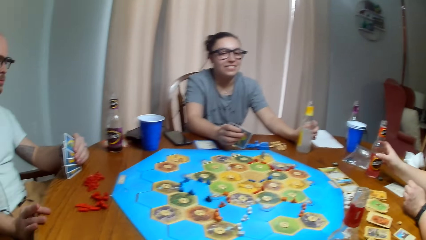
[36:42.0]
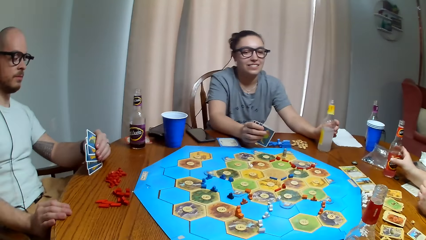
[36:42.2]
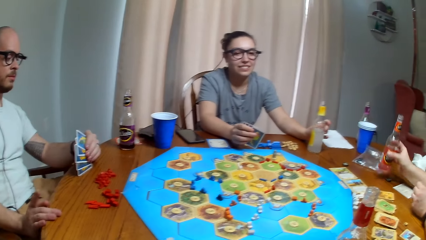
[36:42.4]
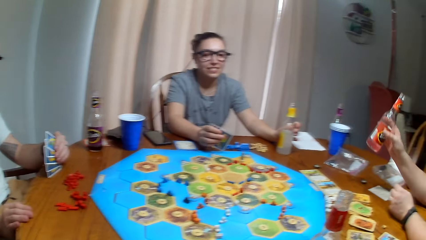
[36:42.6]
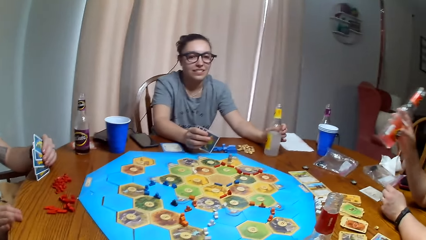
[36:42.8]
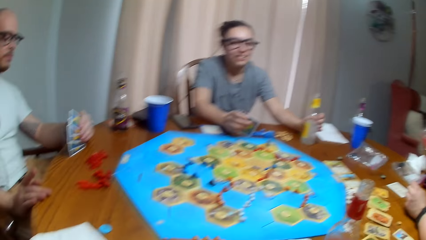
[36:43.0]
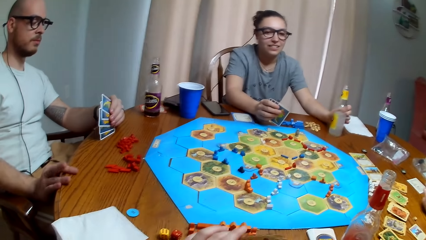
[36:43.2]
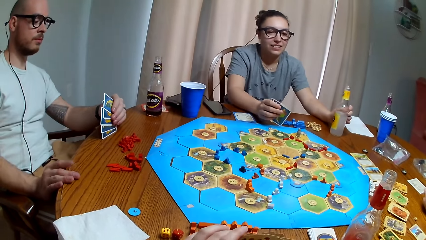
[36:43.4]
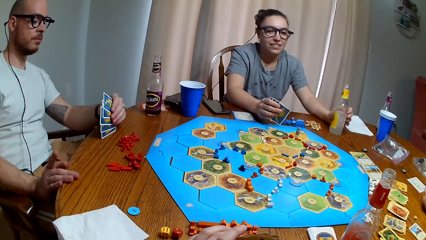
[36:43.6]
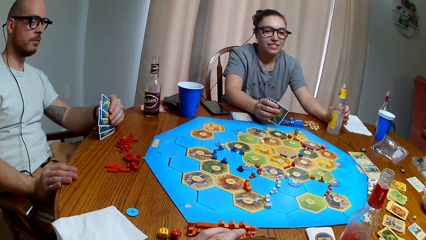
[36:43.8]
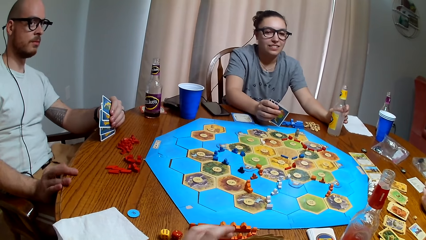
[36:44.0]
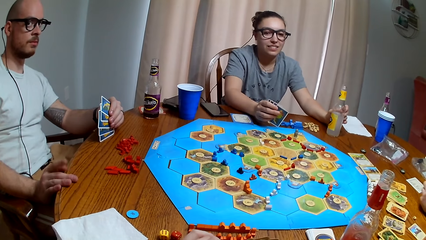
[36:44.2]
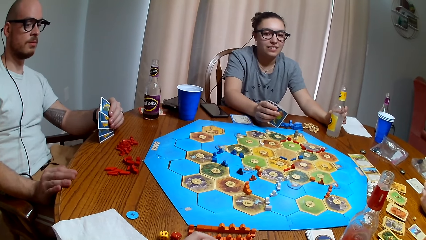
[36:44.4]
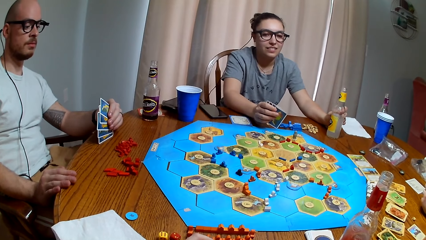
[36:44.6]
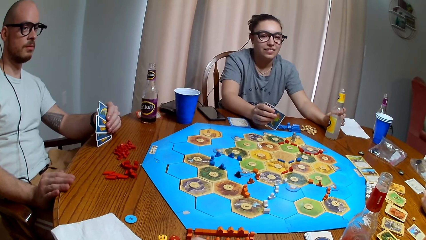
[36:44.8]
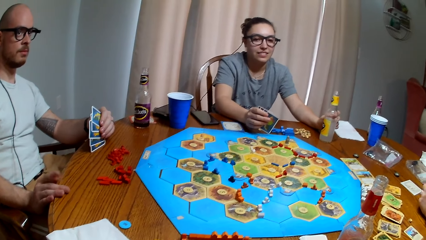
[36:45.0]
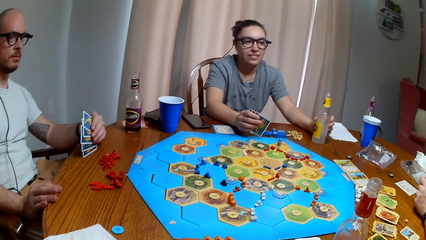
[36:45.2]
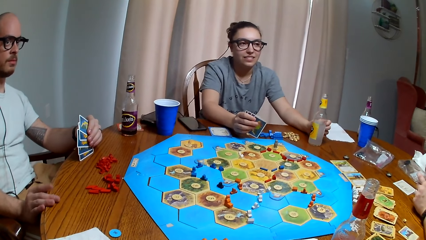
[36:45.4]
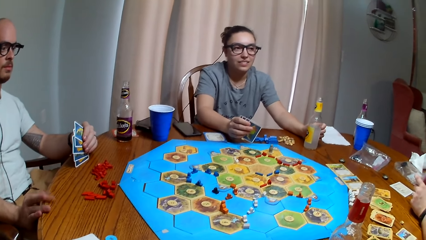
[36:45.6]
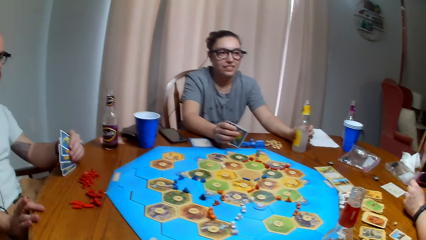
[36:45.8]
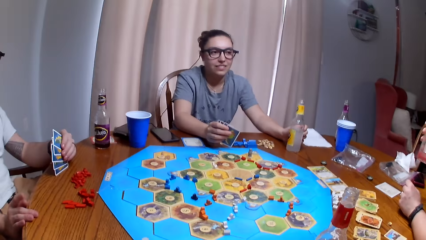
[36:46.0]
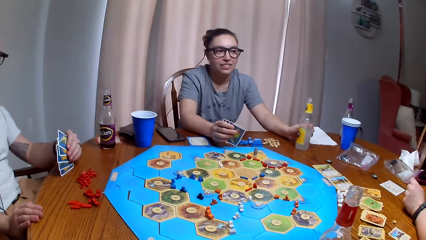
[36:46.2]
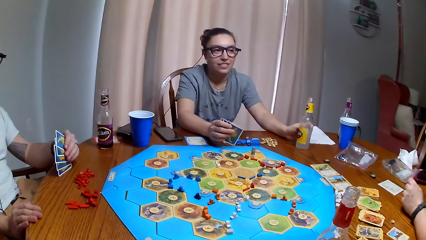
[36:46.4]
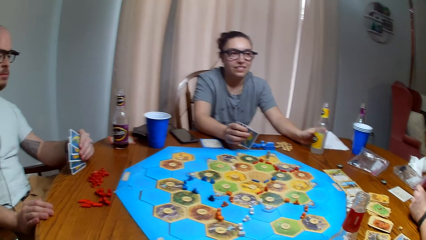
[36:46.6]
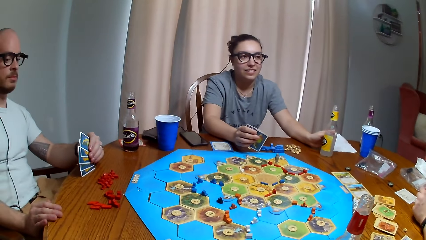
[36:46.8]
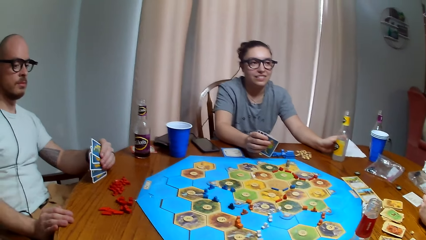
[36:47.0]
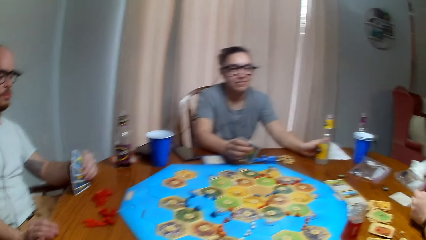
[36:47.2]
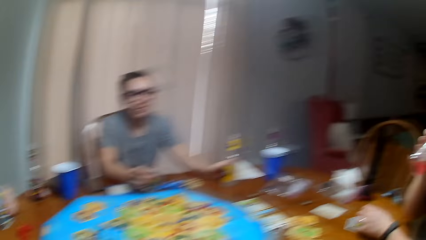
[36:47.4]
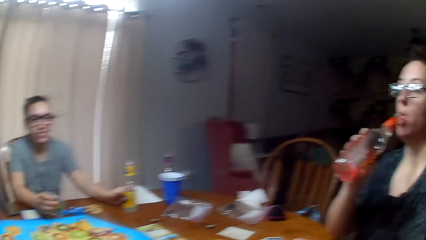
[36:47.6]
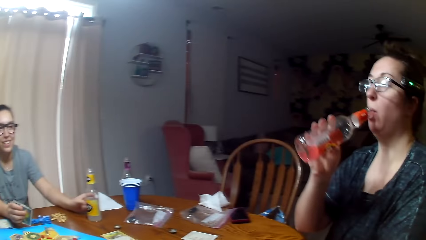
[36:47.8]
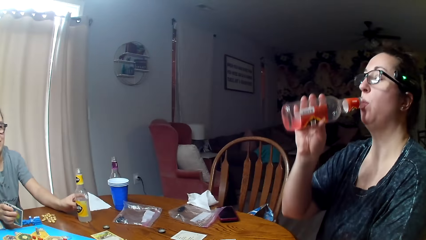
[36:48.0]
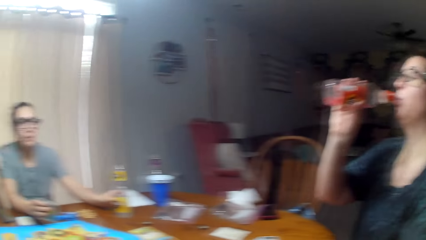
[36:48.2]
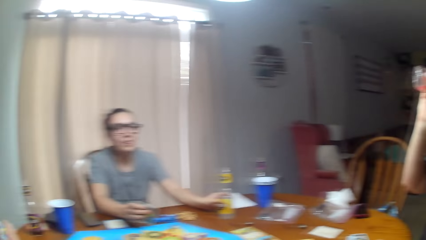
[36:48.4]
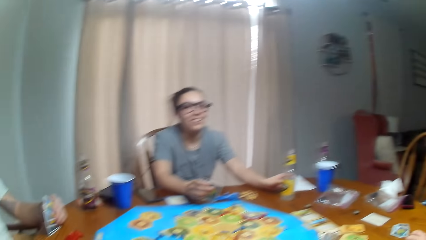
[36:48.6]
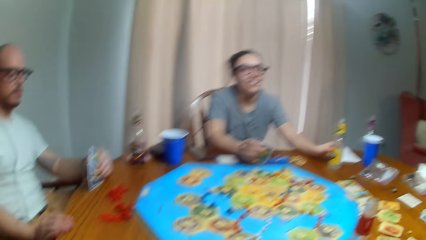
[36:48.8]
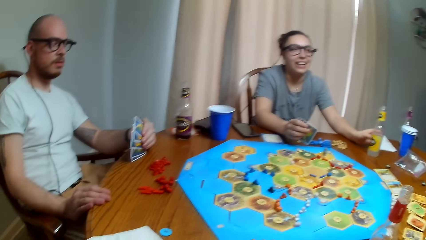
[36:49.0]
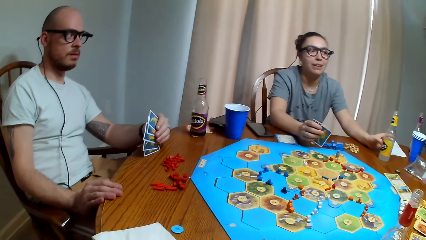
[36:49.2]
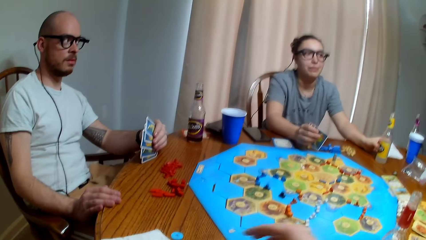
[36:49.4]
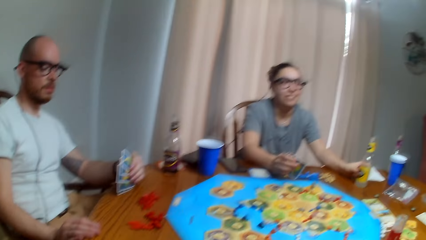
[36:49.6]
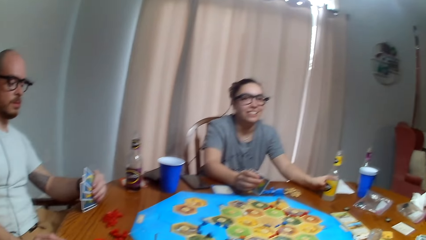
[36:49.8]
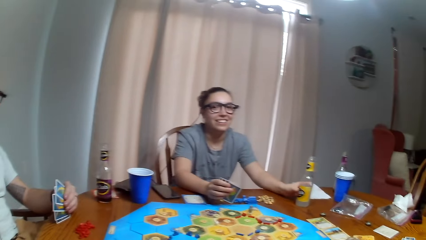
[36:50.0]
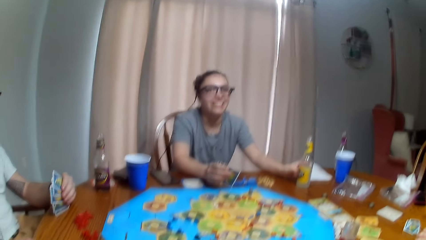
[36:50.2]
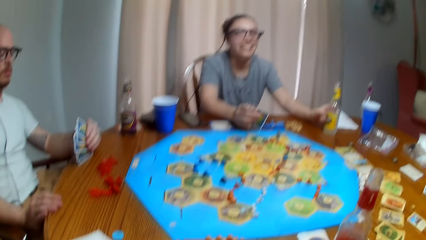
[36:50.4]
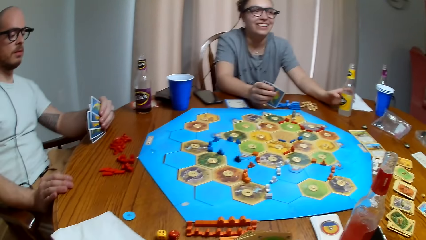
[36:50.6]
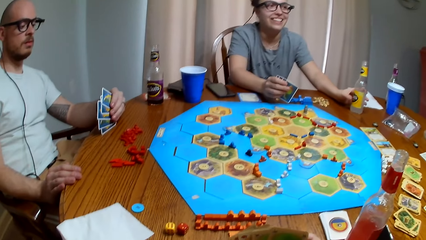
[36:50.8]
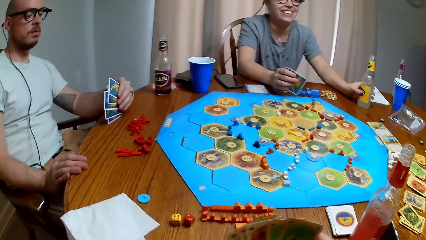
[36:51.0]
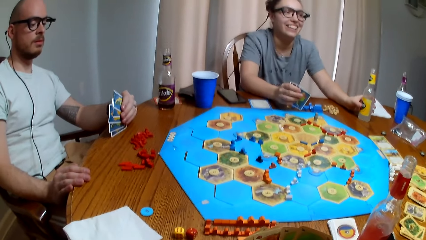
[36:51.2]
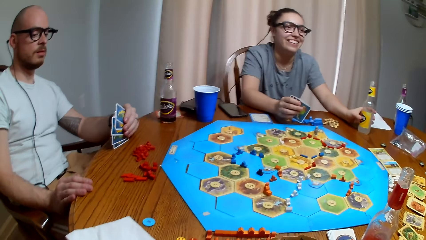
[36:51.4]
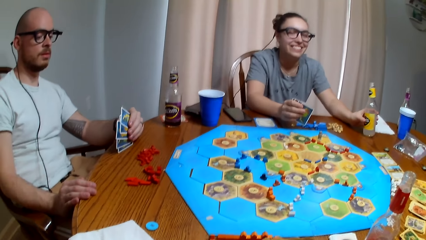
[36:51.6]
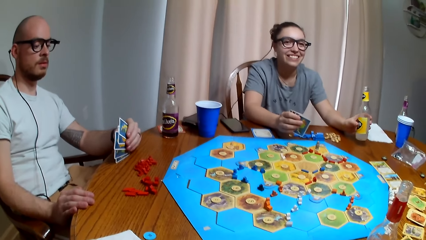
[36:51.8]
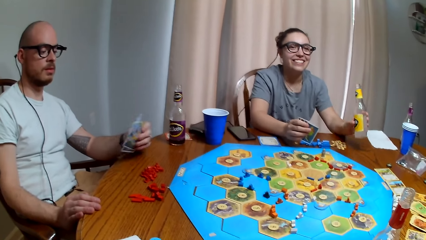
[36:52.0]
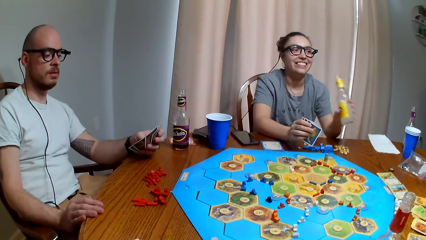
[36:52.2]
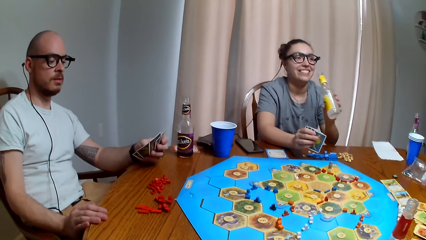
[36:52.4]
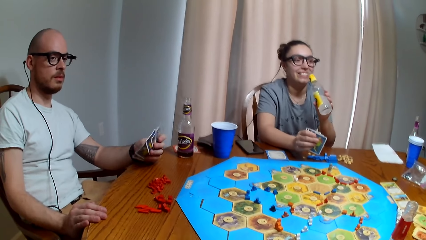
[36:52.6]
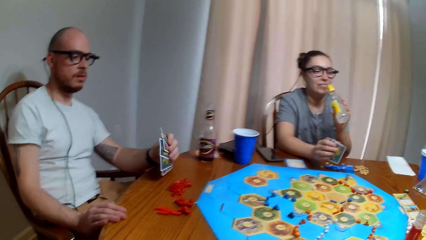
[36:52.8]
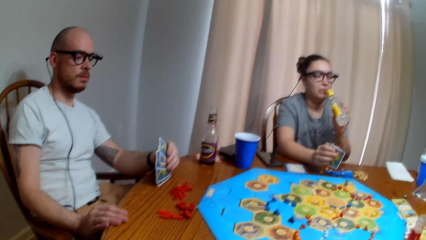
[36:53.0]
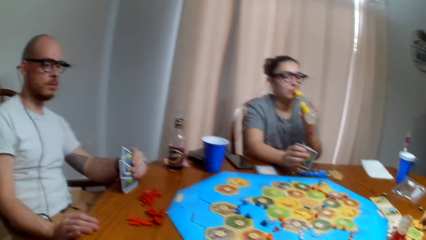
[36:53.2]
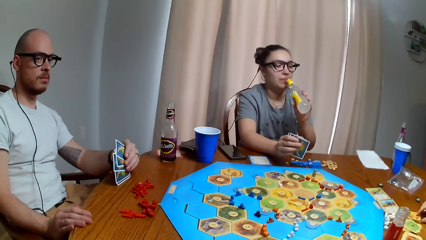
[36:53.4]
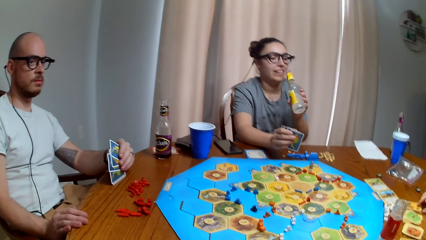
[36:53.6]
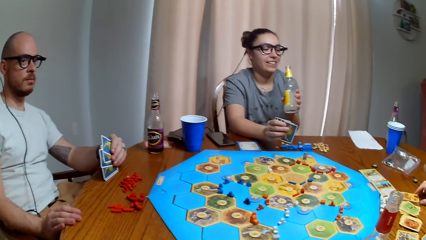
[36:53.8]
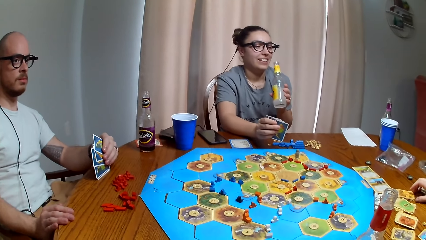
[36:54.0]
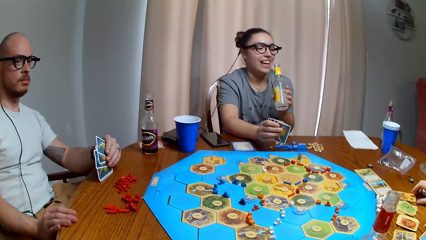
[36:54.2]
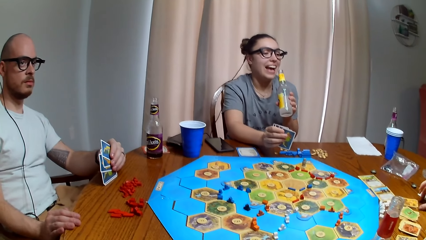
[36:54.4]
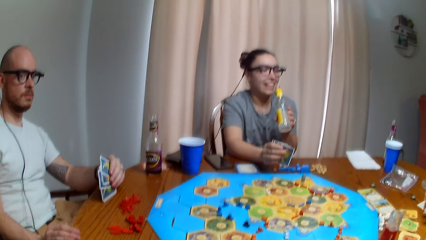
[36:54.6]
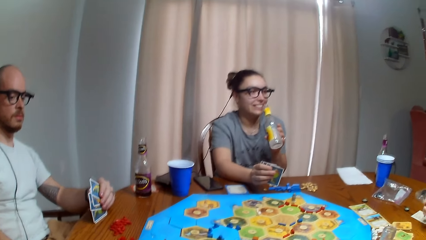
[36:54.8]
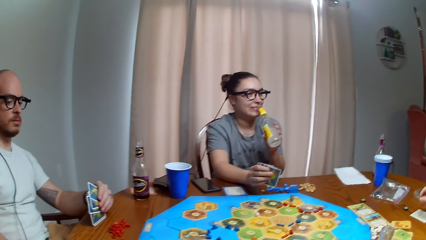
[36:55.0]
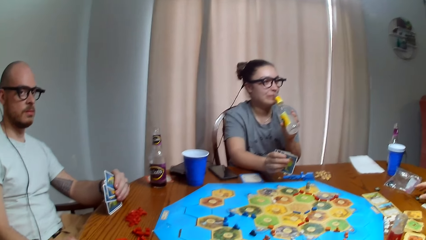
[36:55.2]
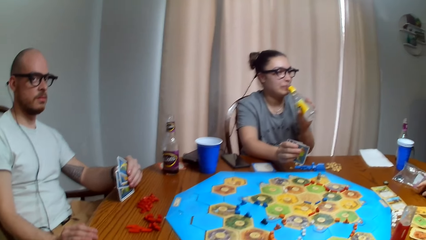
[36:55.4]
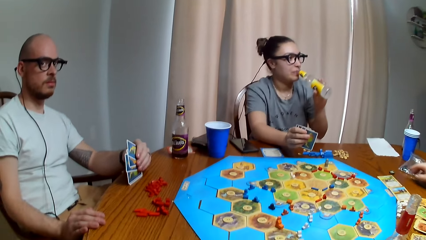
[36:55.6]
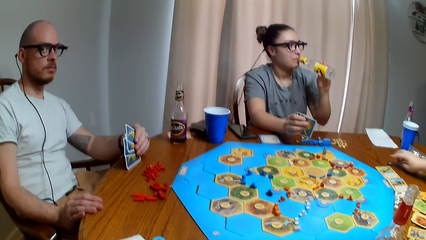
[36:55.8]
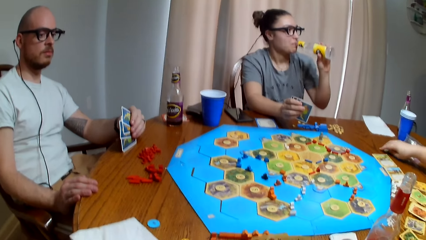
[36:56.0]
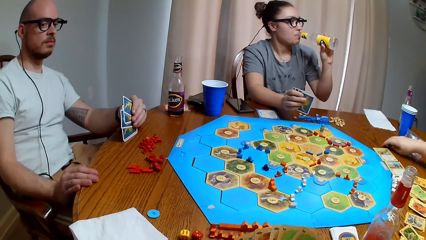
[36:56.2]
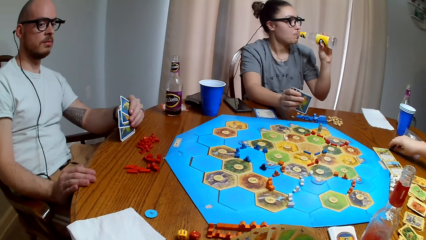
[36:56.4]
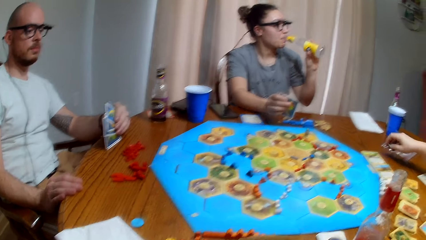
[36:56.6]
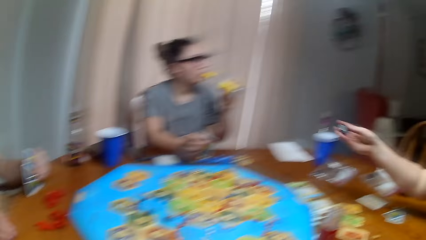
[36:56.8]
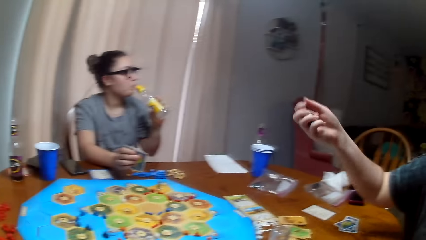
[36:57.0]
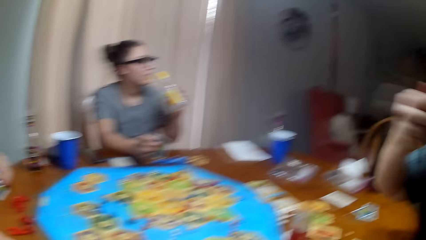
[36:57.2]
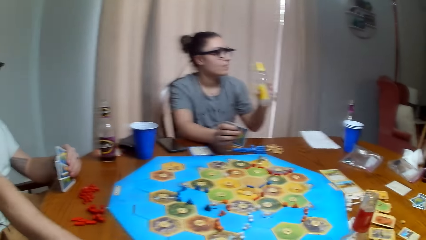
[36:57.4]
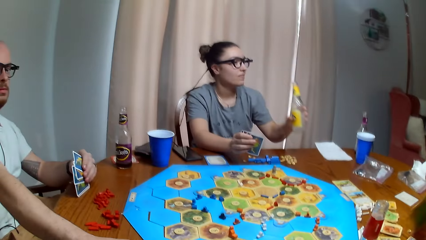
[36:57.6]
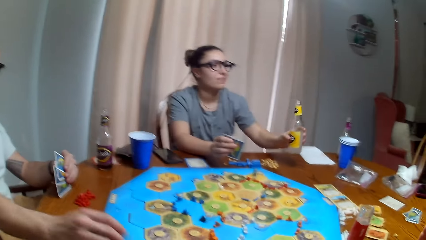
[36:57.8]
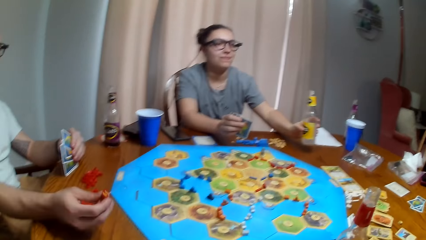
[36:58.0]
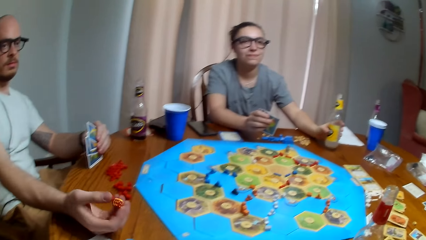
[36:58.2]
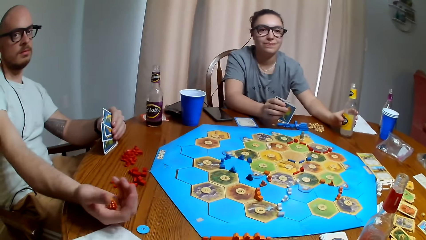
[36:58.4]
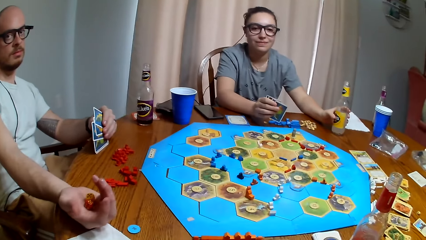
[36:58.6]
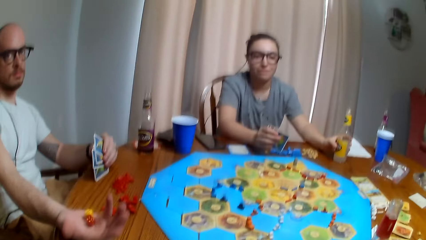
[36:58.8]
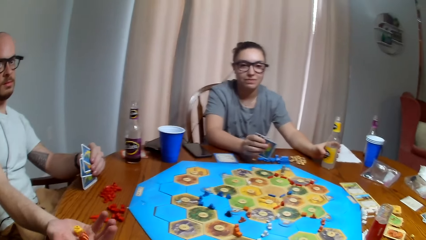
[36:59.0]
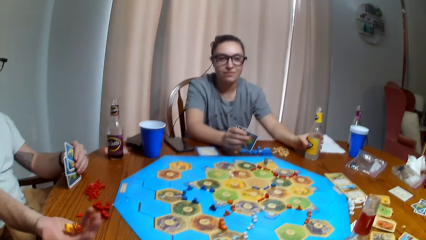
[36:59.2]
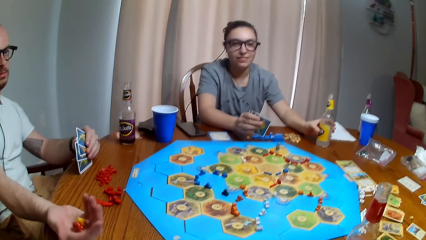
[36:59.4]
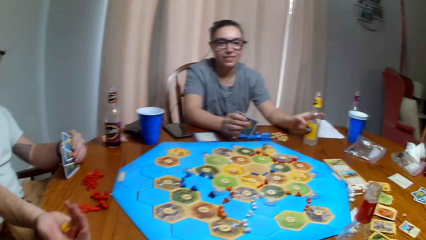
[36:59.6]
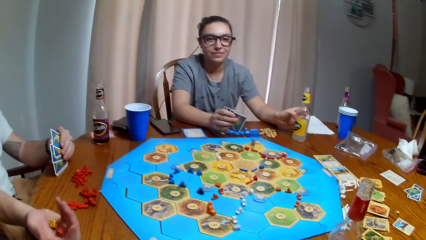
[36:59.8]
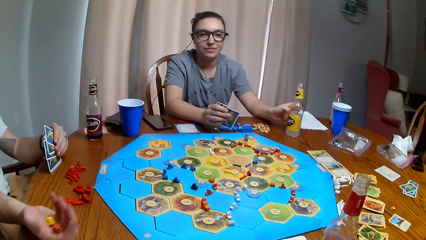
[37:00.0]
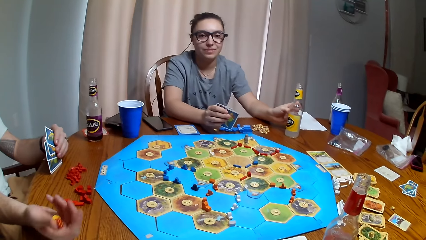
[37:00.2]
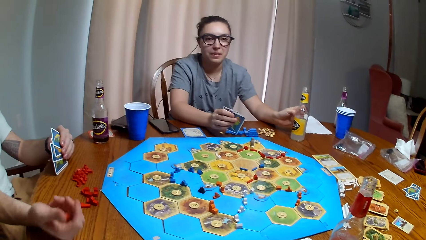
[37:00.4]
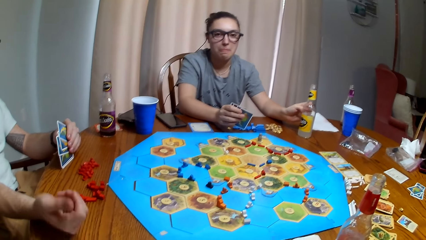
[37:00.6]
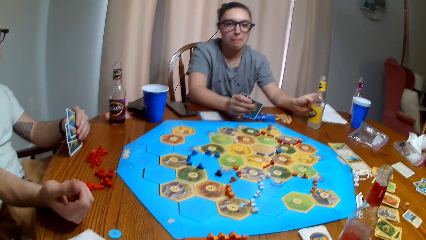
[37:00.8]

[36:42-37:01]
A woman picks the soda. A man taps the finger on the table. The camera wearer looks around. The woman drinks the soda. Another woman drinks the soda. The first woman picks something. The other woman puts the soda down. The man shakes the dice.
